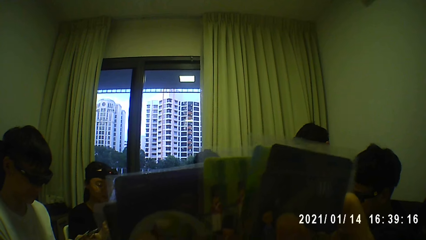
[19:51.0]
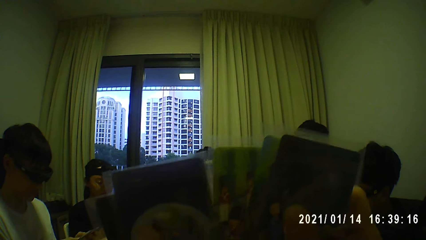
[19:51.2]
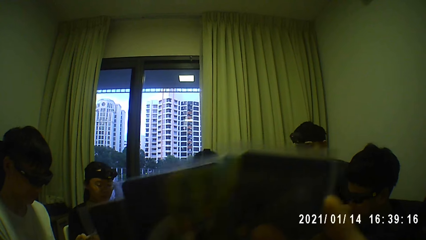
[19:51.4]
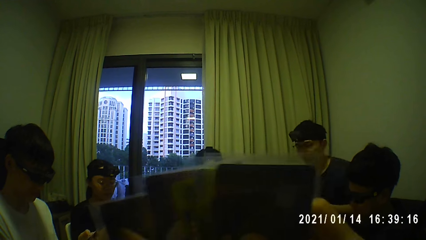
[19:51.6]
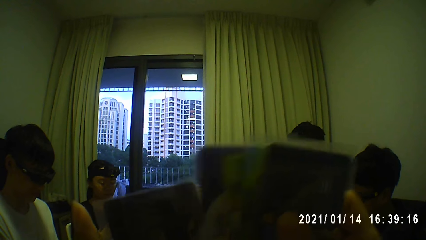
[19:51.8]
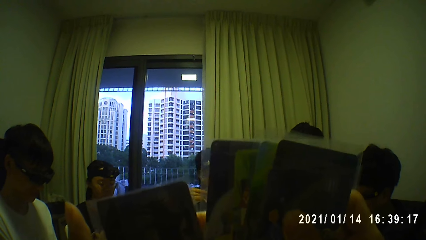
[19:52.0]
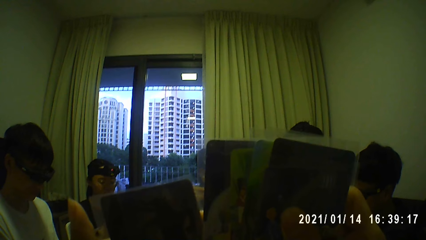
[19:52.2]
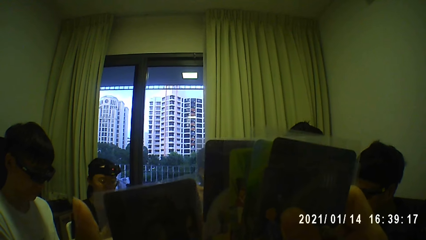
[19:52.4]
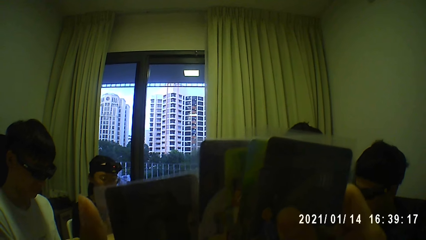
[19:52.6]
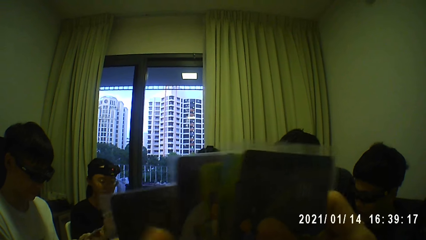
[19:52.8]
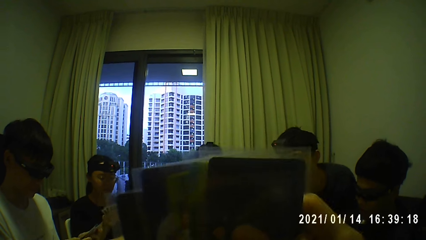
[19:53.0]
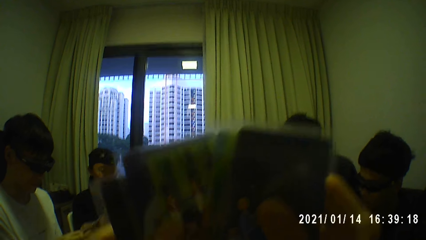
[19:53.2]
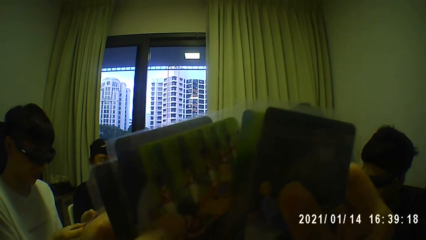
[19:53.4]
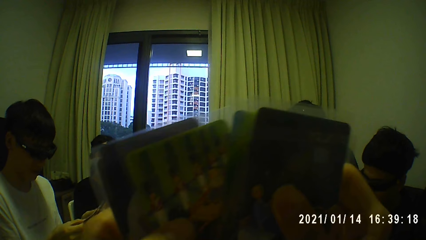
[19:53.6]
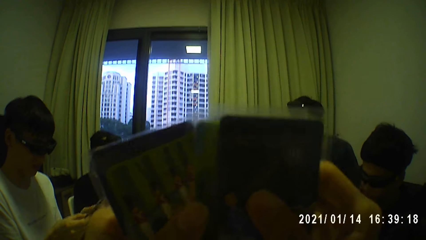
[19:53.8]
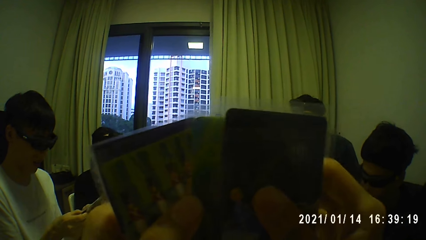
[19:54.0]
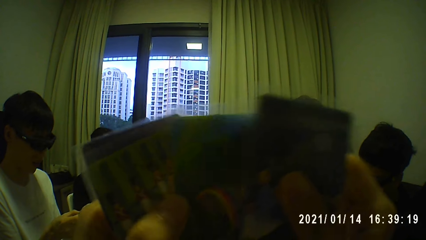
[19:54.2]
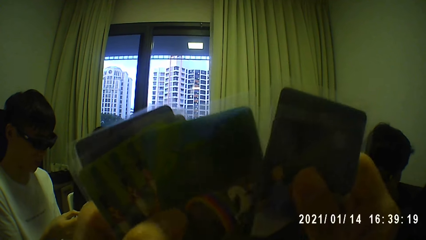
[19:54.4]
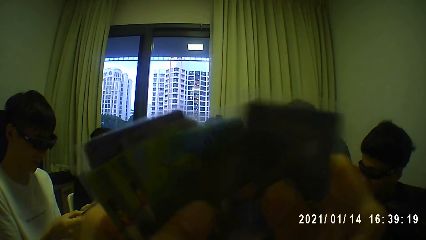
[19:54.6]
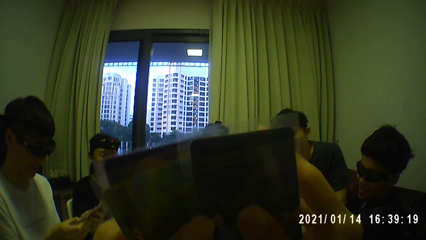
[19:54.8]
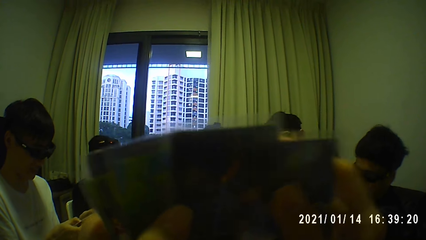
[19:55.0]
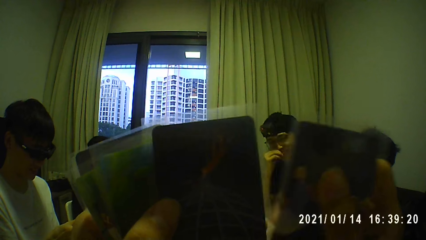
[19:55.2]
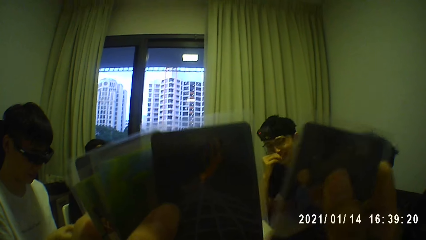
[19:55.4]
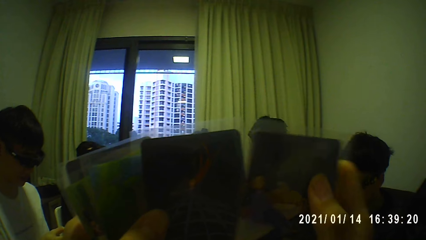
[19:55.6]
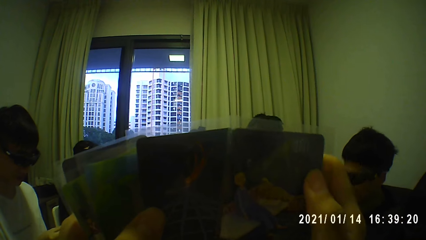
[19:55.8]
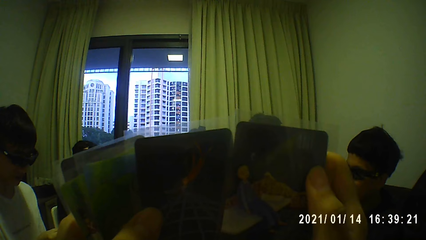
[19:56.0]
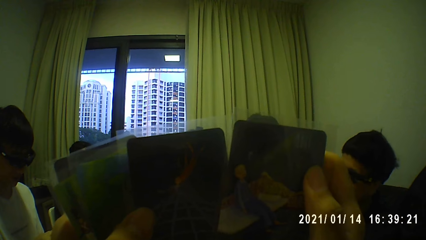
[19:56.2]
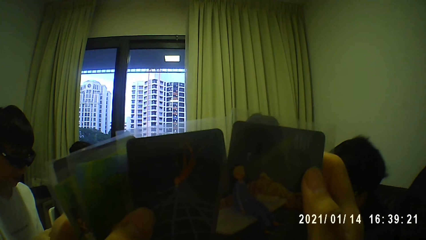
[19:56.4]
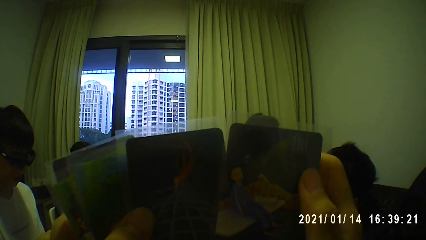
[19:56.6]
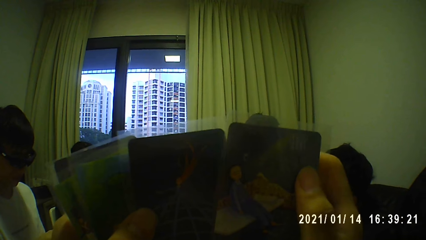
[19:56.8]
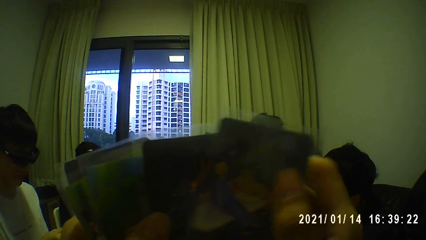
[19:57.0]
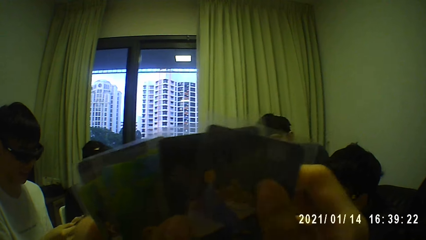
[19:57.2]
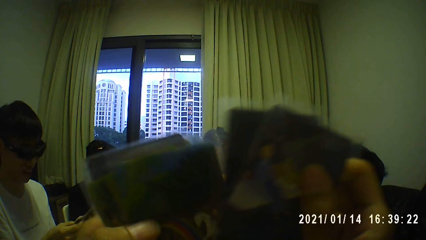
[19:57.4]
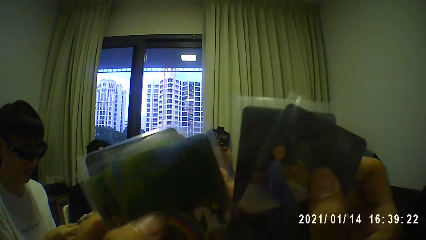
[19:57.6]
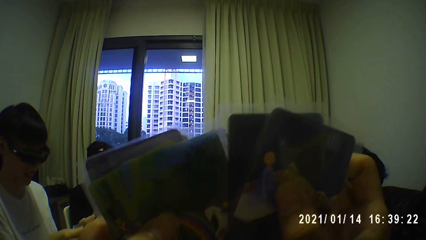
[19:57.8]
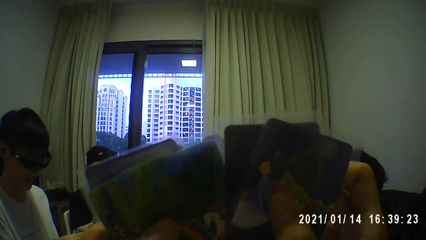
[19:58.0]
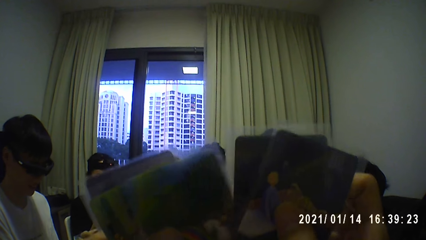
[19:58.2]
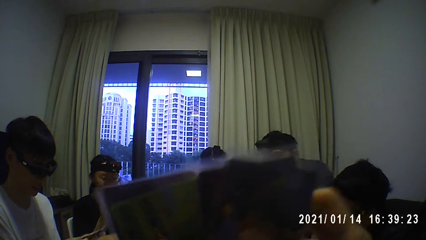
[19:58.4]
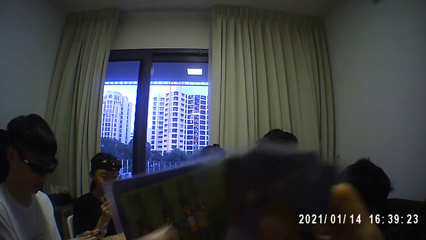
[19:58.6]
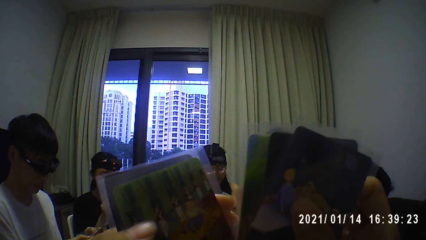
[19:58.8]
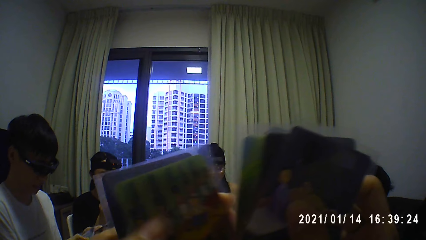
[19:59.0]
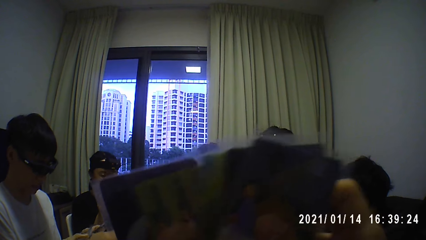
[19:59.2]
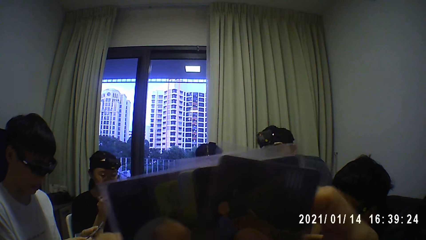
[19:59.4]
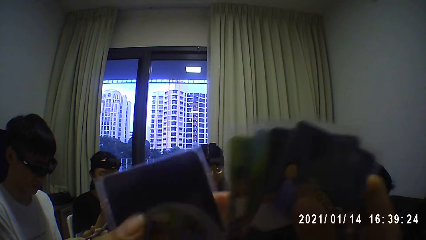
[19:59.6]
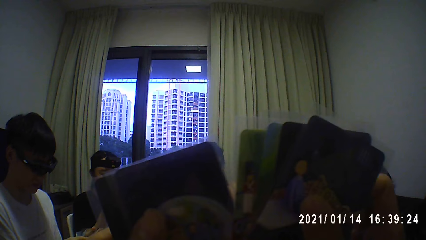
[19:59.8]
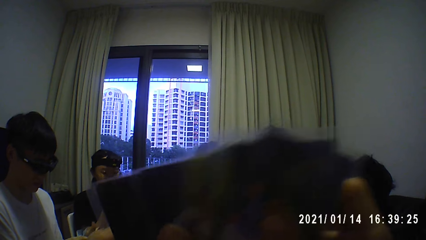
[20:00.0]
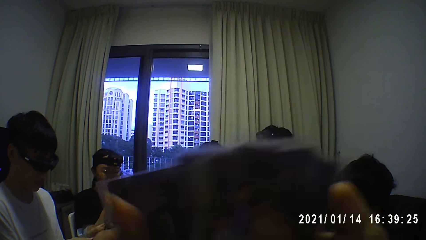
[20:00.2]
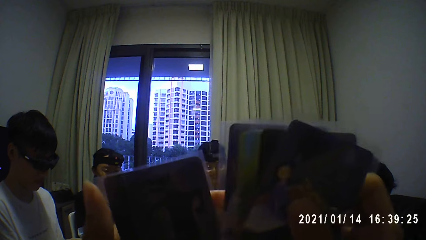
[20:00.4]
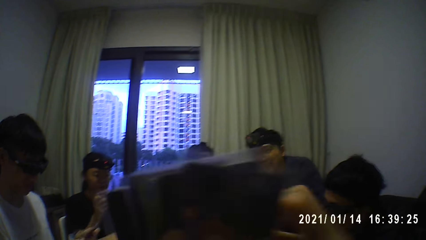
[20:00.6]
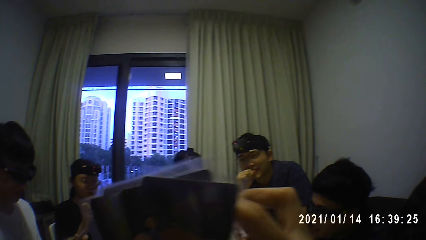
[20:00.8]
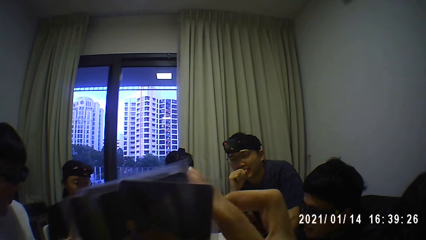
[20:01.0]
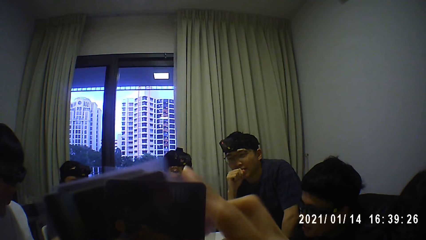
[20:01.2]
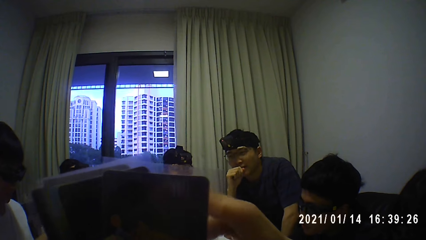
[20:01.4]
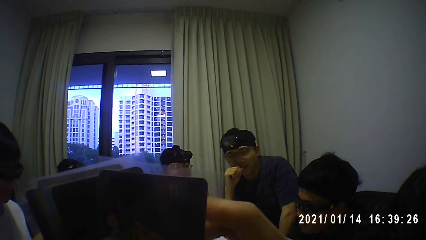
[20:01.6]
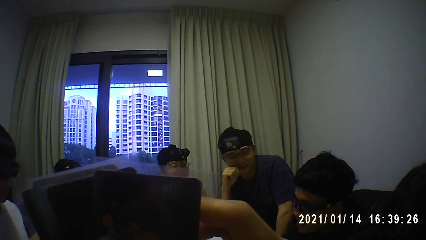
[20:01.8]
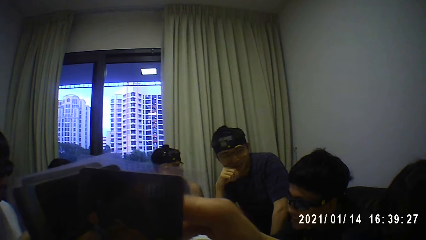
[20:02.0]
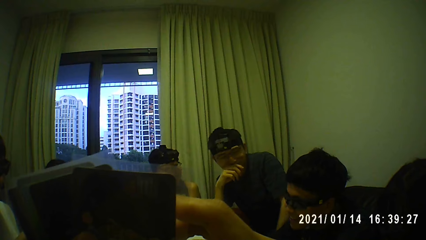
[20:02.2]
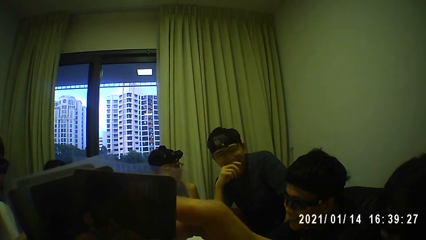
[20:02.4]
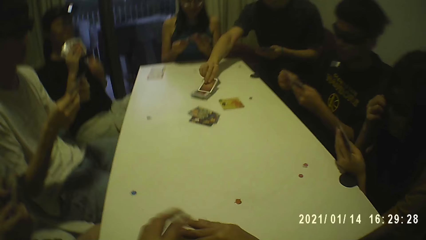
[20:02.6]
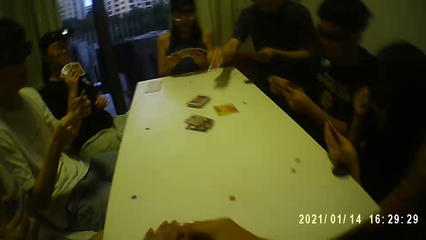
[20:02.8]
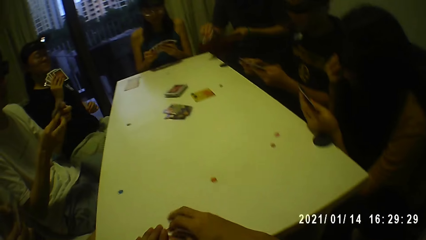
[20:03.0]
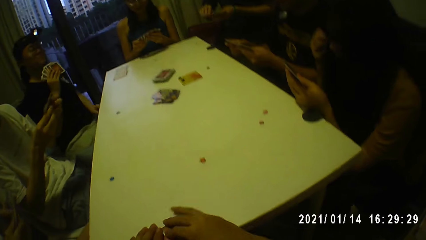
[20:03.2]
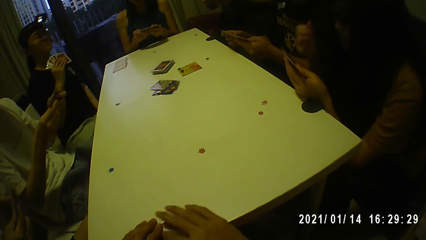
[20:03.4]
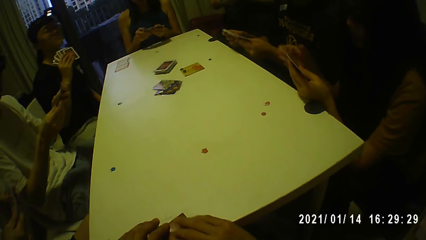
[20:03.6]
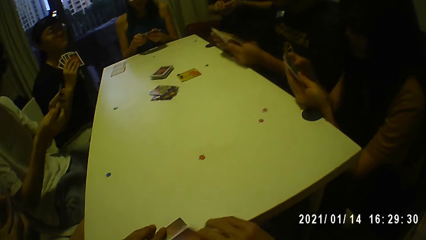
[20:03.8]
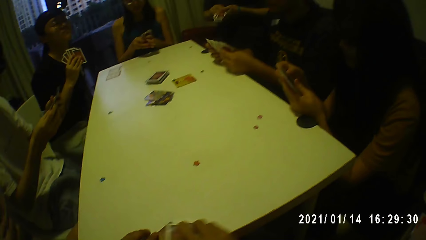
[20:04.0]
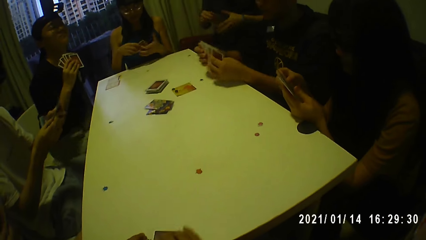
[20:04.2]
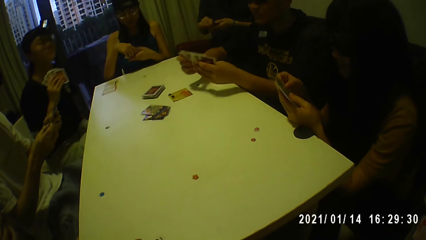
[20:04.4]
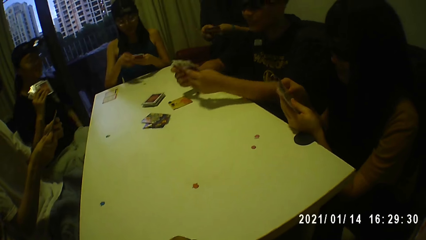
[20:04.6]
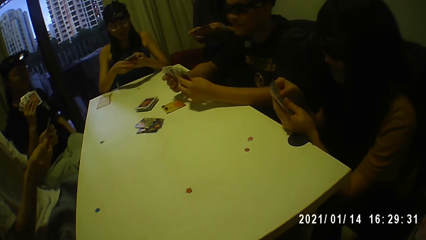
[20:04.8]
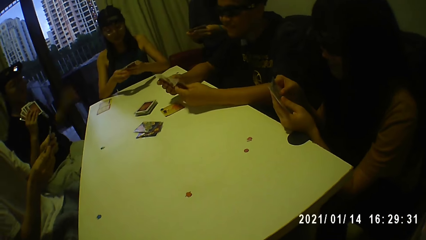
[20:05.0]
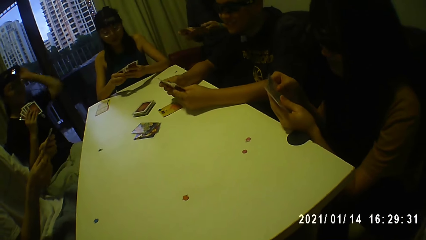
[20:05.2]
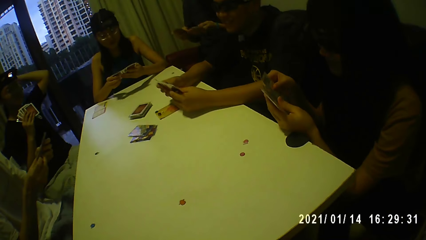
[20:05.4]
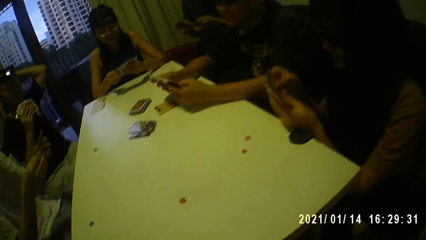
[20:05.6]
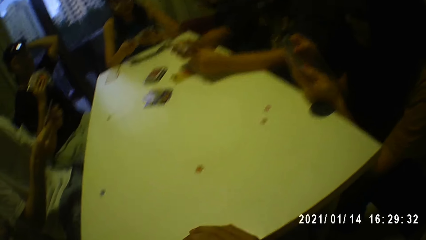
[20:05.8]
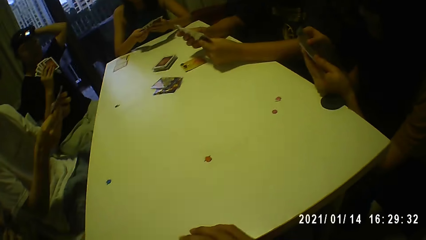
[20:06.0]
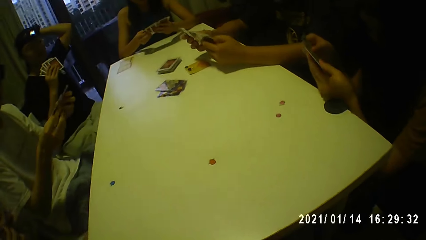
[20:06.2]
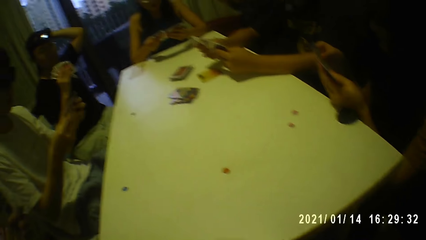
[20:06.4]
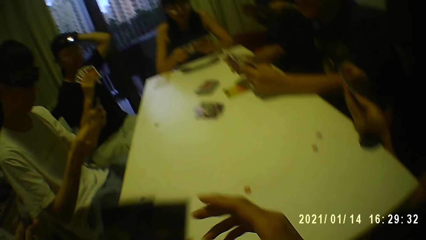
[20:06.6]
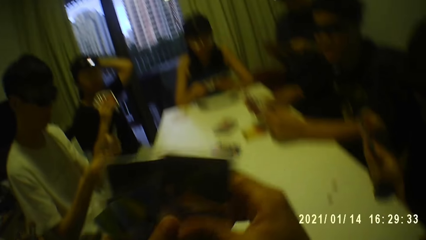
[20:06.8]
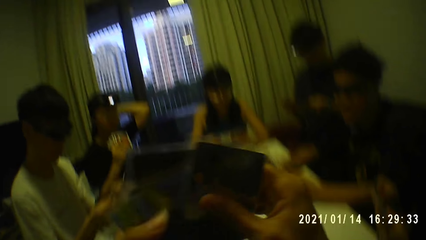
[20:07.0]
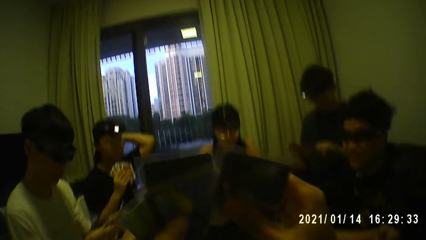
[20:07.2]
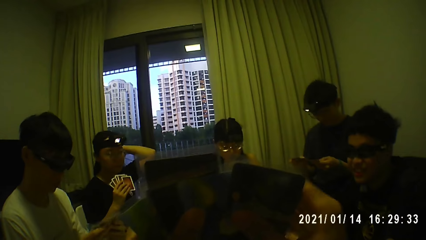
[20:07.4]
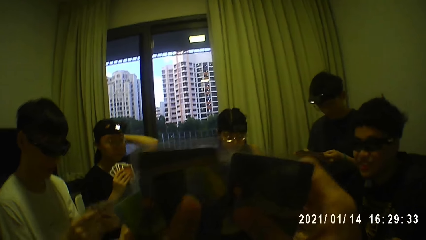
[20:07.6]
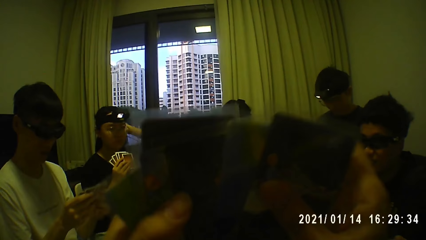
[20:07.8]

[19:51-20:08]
The man touches his face with his right hand. He picks a card from a stack of cards on the table with his right hand. The camera wearer moves a card on the table with his right hand. The woman shuffles cards in her hands. Another man places his hands on the table. The camera wearer plays poker with colleagues. Another woman shuffles cards in her hands. A third woman touches her hair with her left hand. The camera wearer raises his hands. He shuffles cards.
